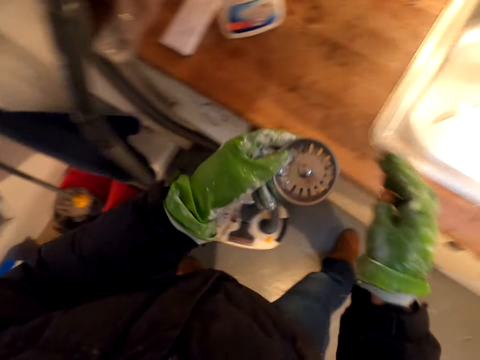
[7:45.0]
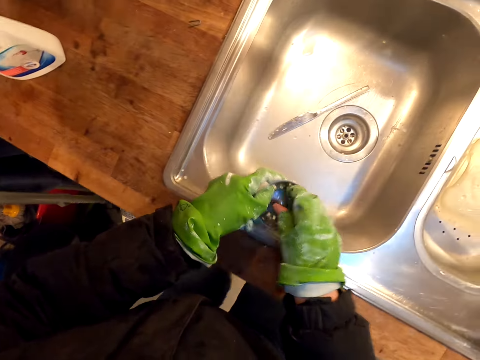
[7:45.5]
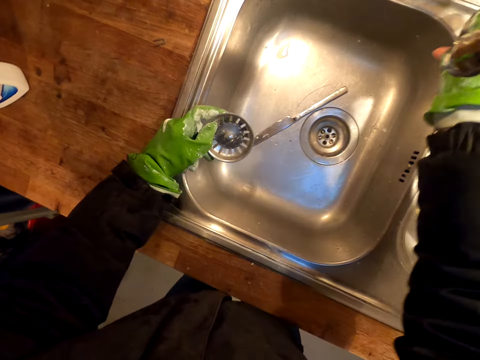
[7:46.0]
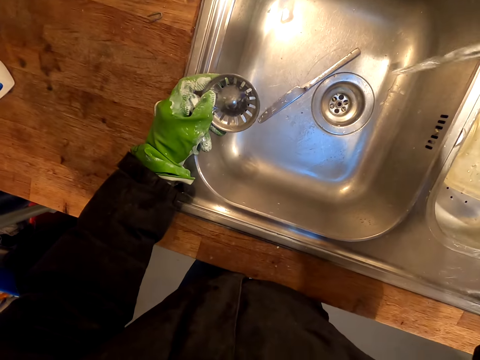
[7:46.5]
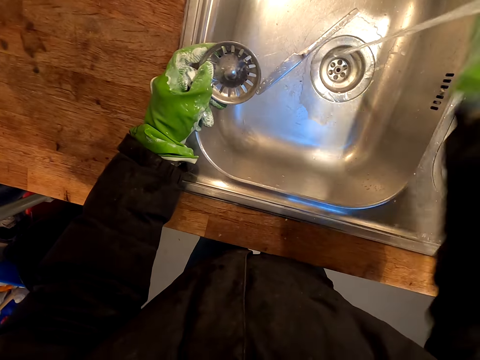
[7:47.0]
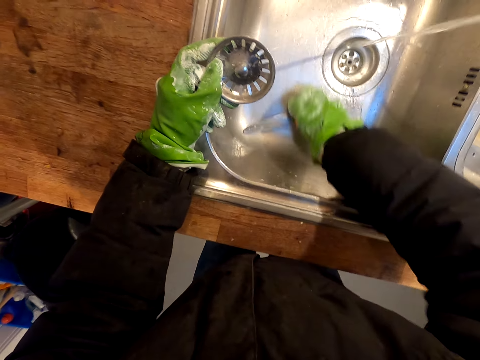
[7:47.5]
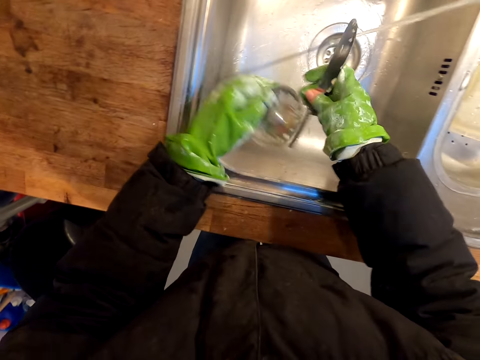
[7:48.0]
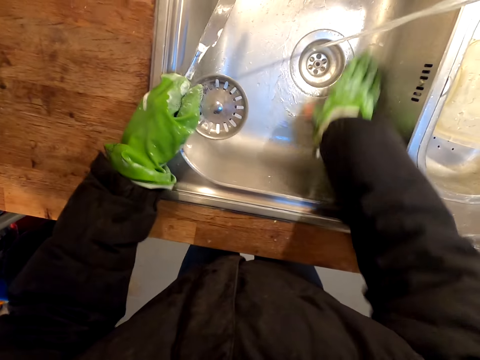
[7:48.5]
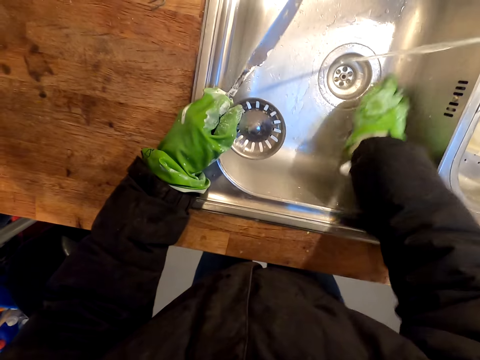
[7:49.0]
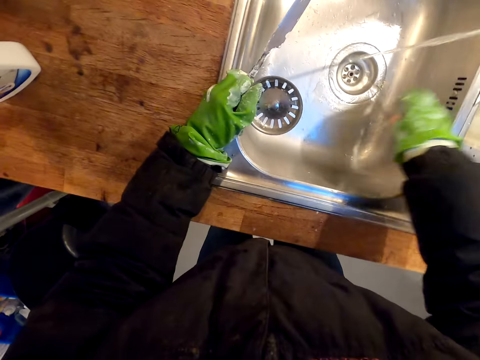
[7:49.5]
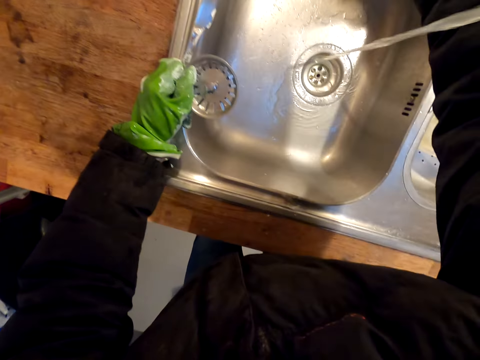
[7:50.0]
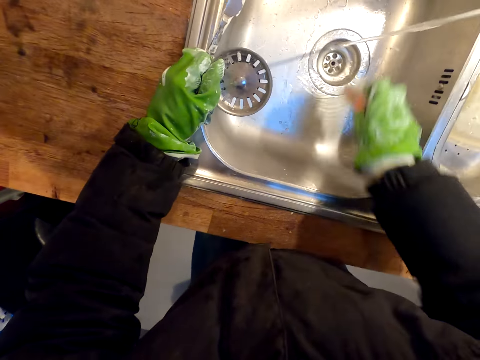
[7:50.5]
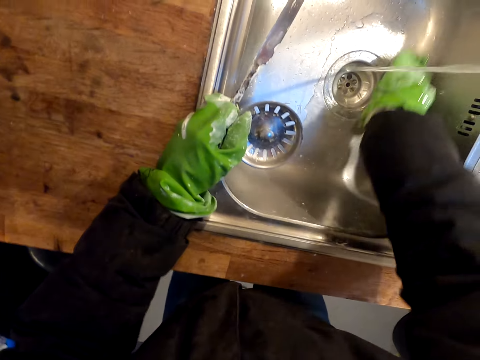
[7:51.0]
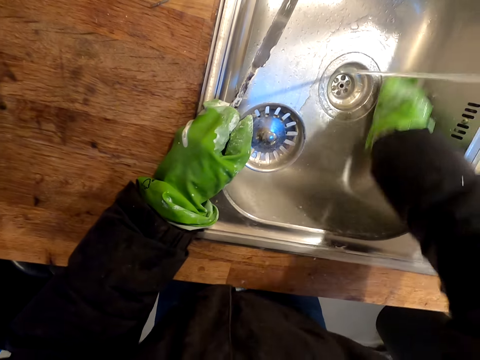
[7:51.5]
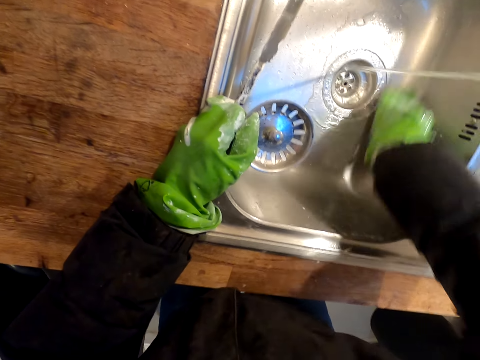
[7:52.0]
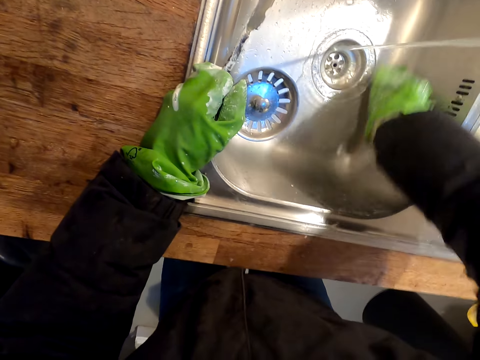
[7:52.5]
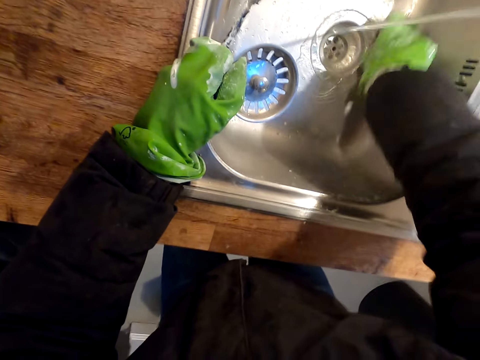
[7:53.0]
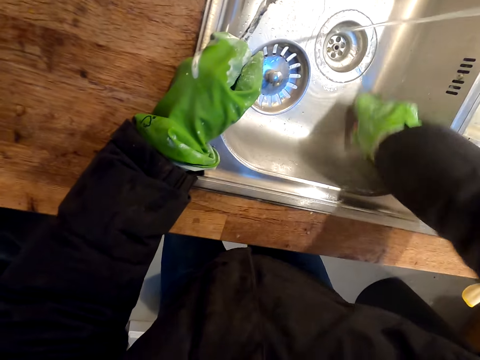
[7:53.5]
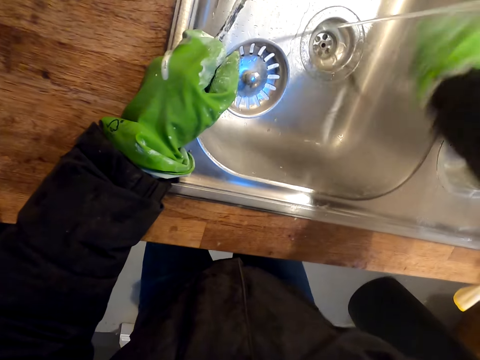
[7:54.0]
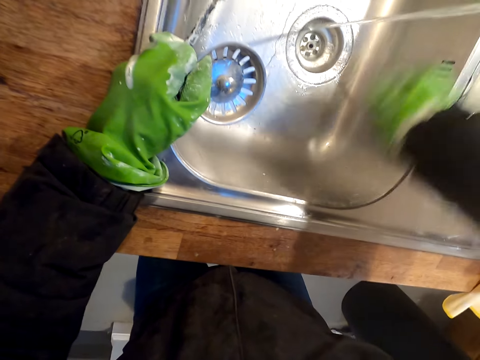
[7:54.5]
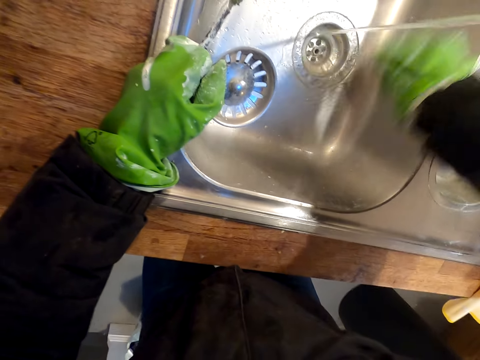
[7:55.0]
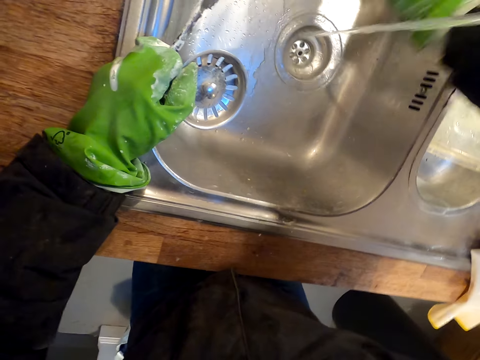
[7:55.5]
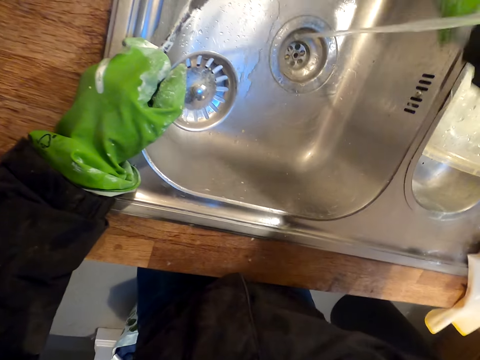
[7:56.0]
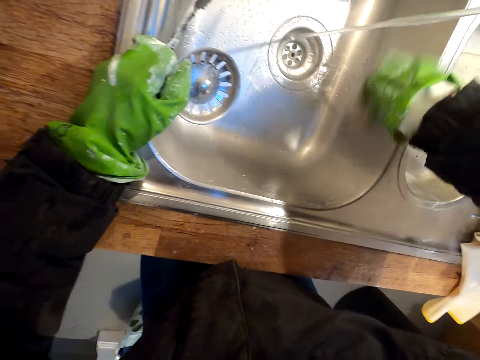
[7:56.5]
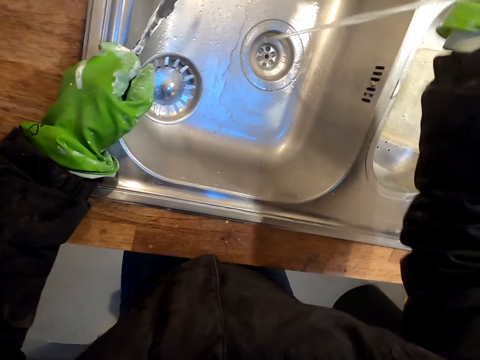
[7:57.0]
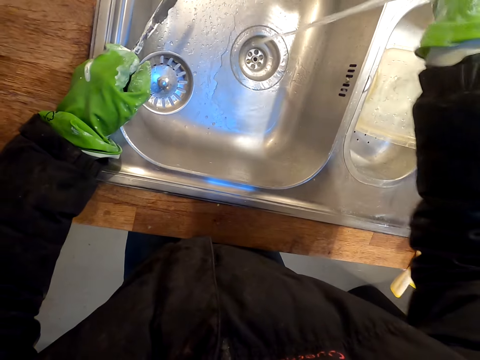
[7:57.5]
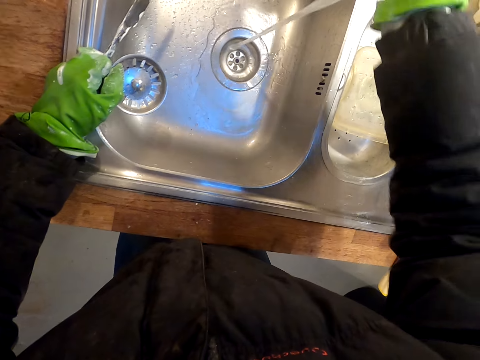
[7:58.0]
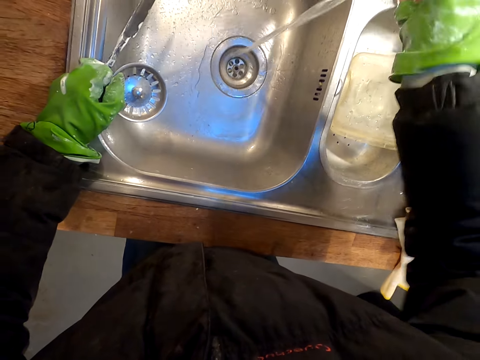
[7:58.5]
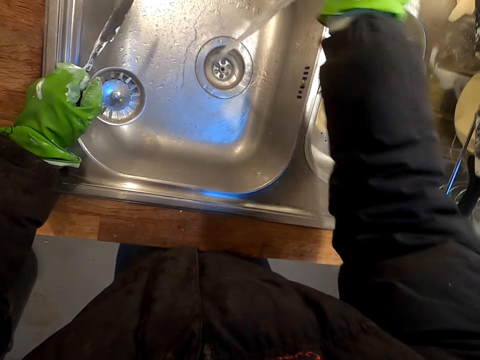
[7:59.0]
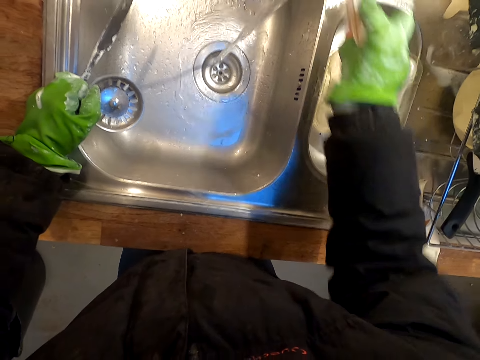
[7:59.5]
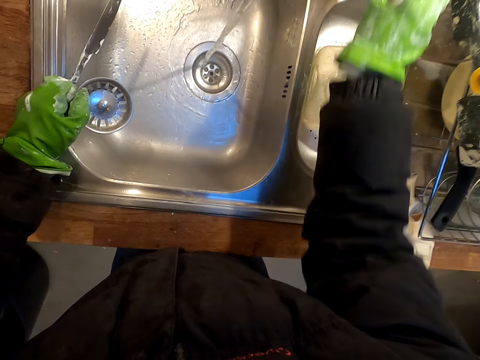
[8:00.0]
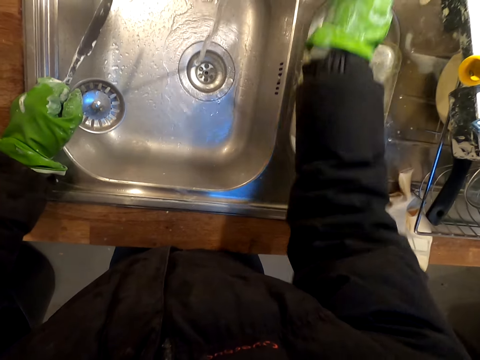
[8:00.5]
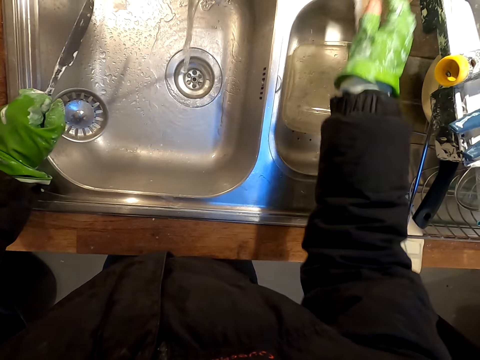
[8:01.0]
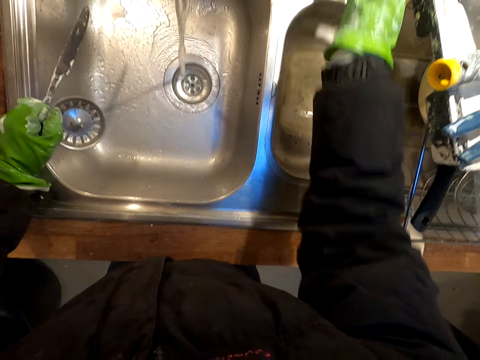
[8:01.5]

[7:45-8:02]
The camera wearer opens the tap. They pick up a knife. They clean the sink. They pick up a scrubbing brush. They scrub the sink. They scrub the tap.

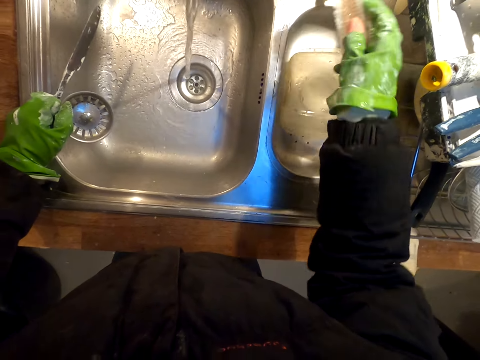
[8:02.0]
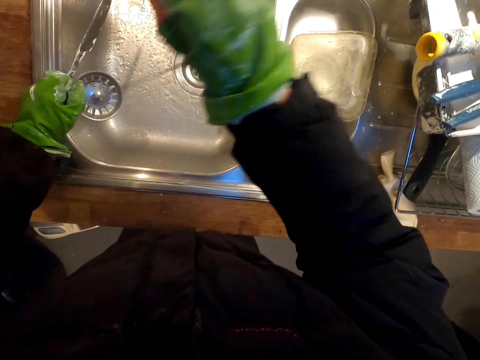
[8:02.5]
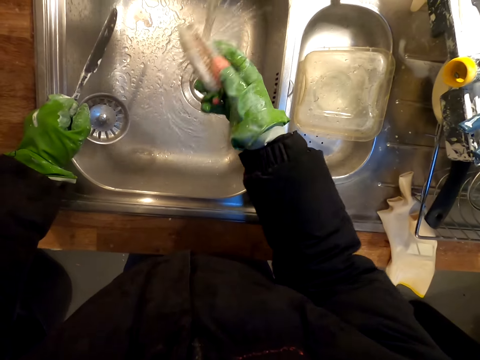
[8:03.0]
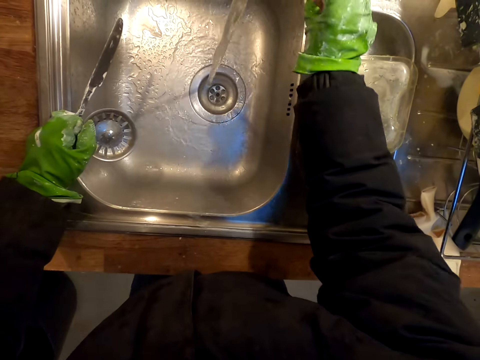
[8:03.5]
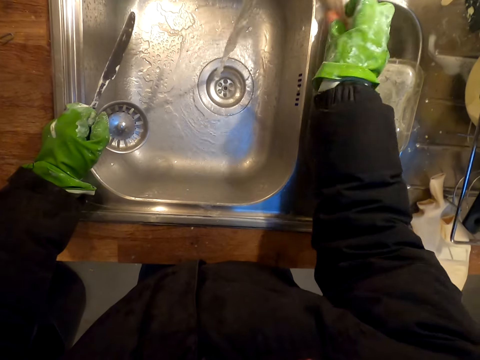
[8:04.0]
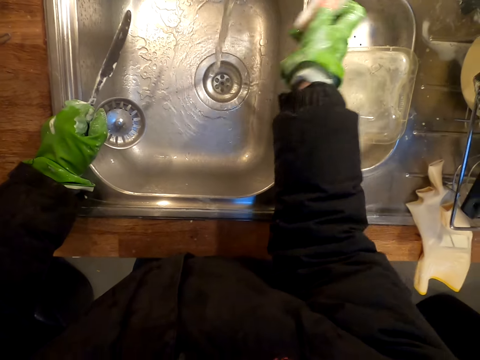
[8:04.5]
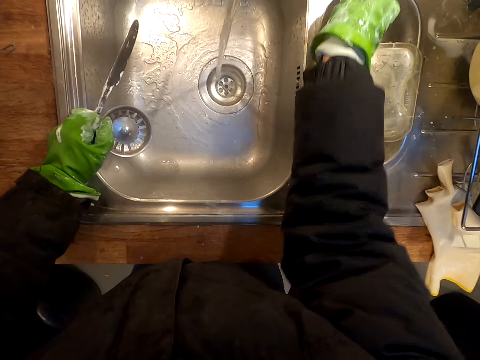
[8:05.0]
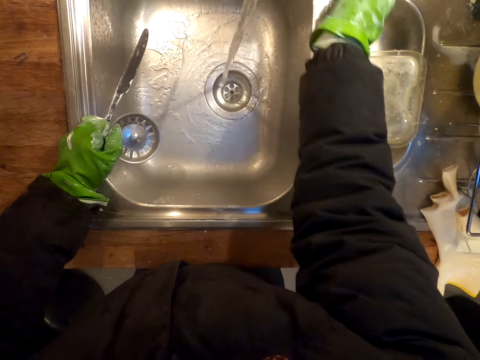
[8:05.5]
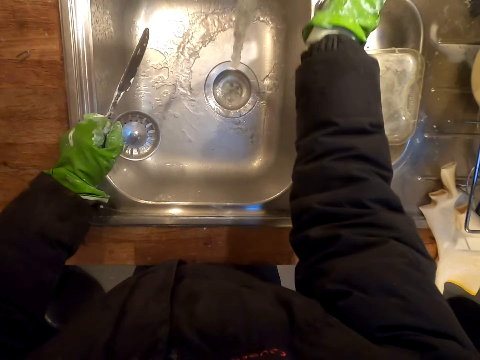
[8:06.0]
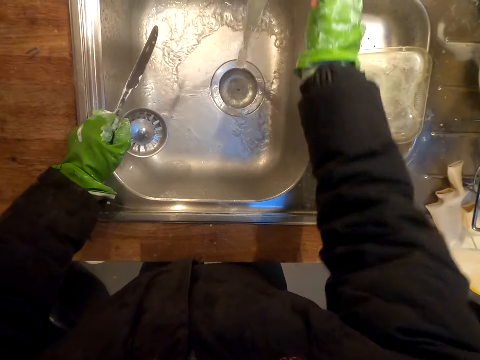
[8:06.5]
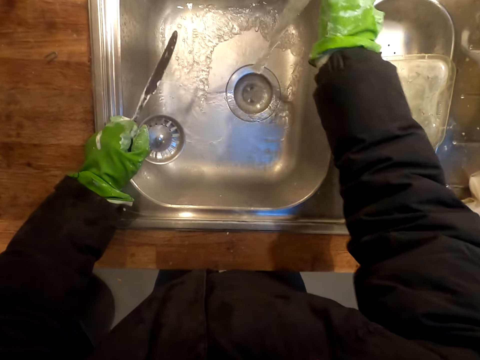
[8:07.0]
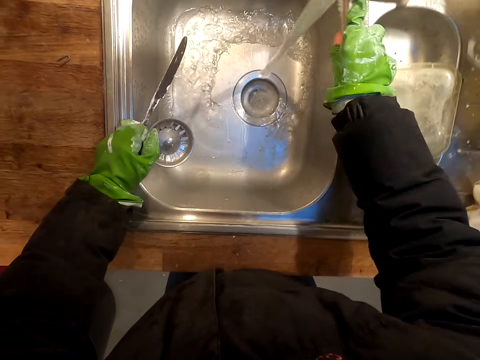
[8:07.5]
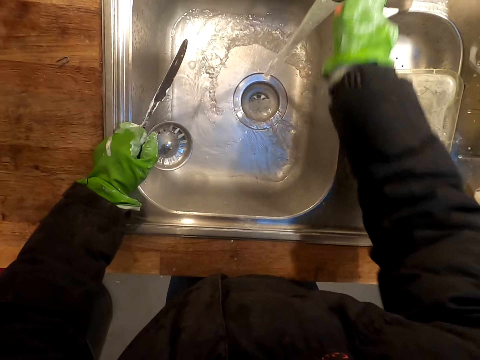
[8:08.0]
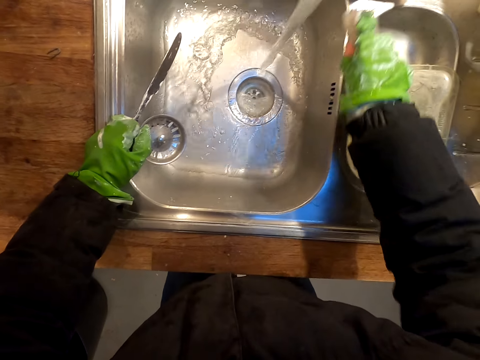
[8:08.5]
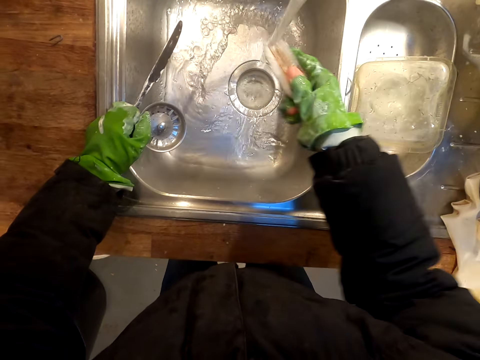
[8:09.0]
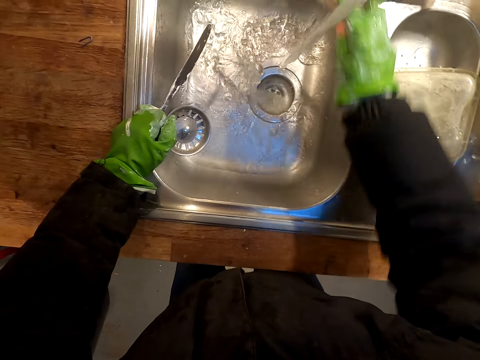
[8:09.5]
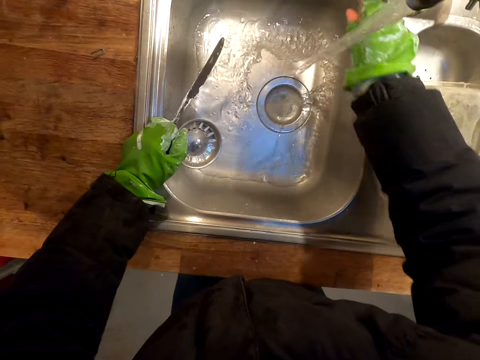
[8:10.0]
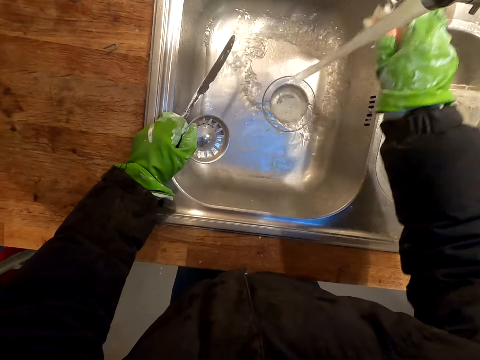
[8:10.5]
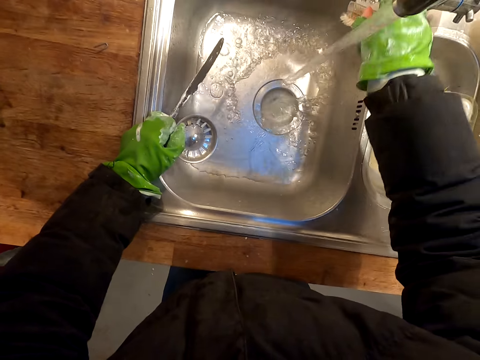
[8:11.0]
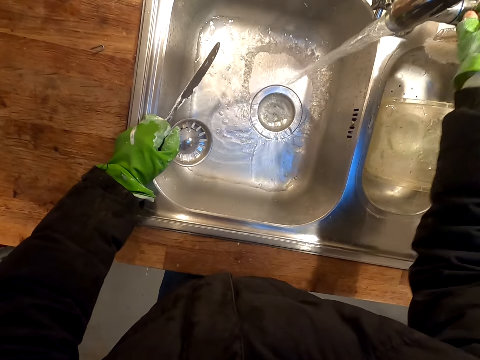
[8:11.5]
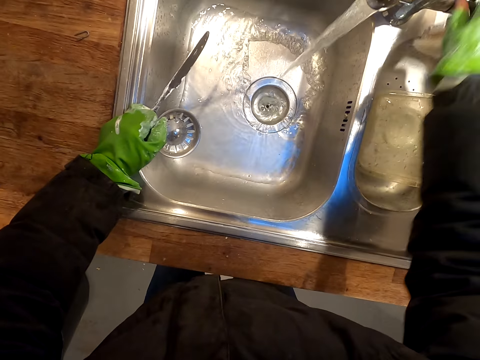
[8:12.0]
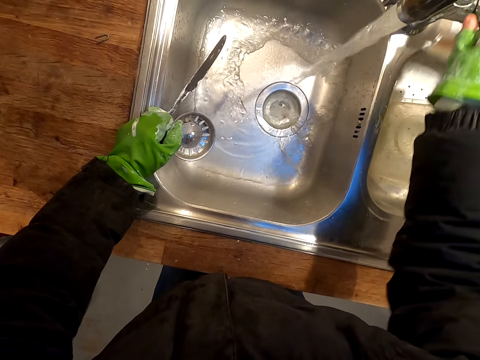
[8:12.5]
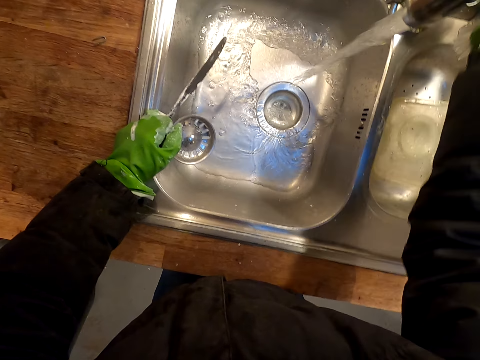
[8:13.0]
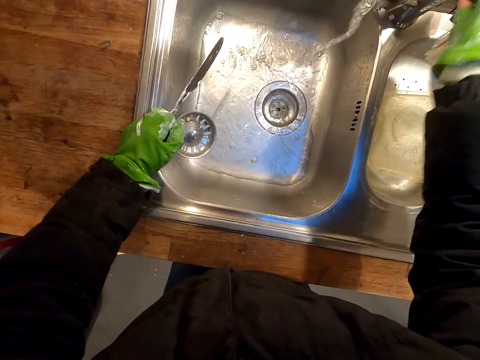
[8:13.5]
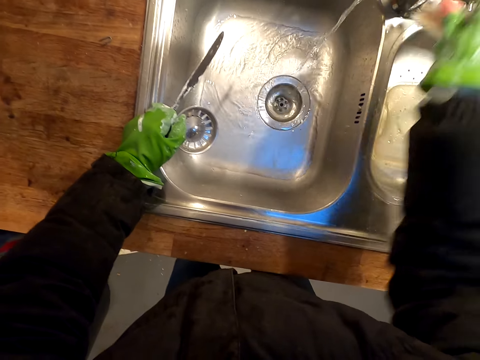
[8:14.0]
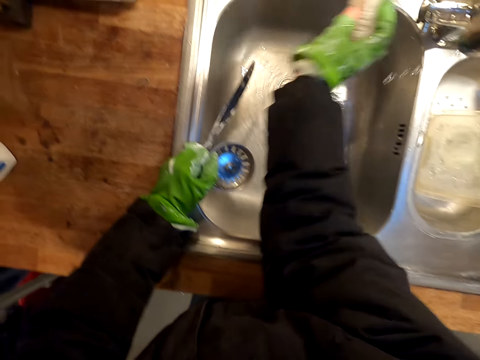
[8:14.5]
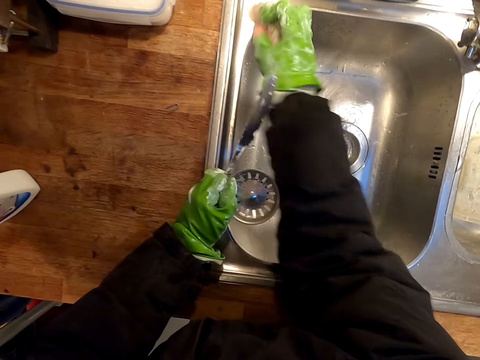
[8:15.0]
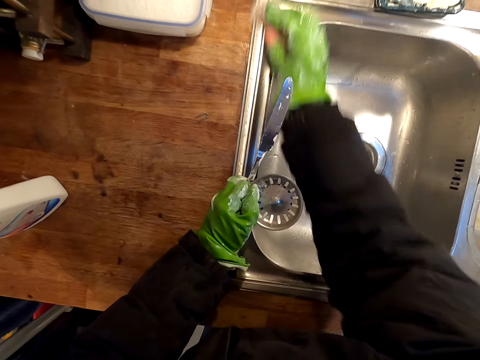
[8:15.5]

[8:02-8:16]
The camera wearer closes the tap. They clean the sink.
